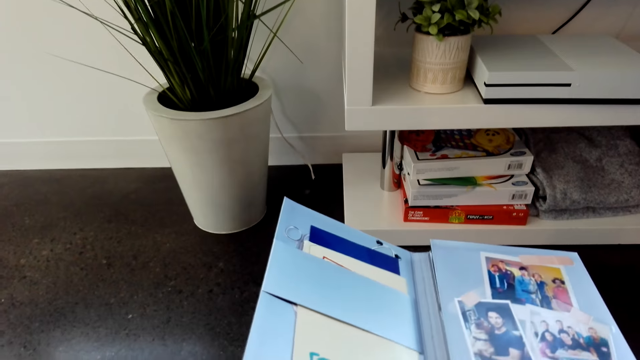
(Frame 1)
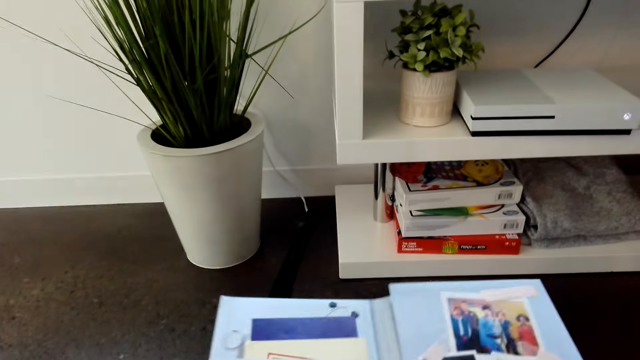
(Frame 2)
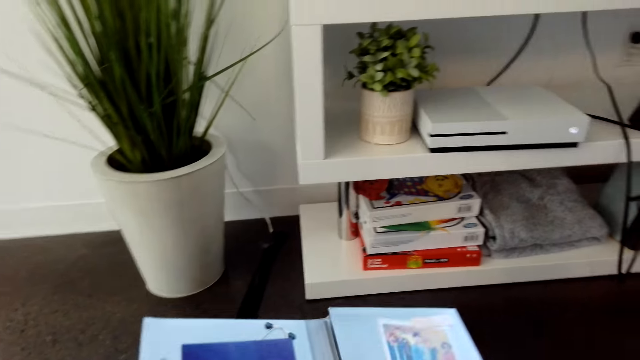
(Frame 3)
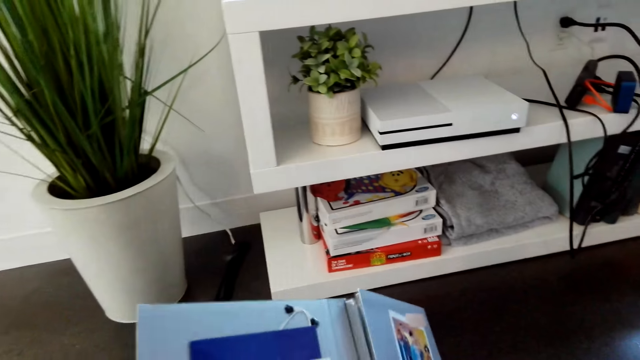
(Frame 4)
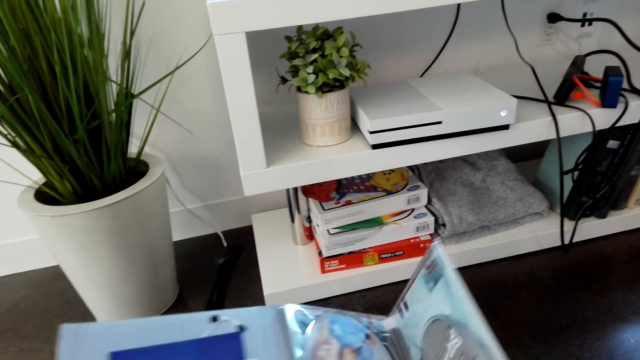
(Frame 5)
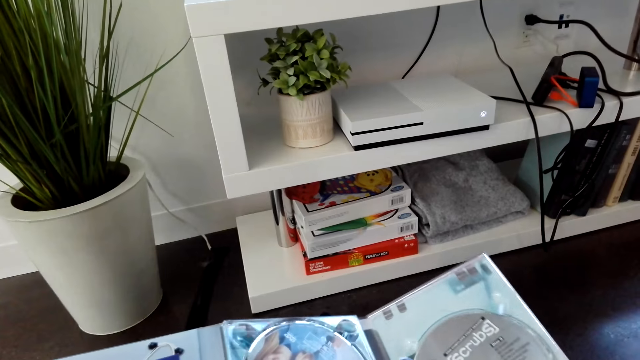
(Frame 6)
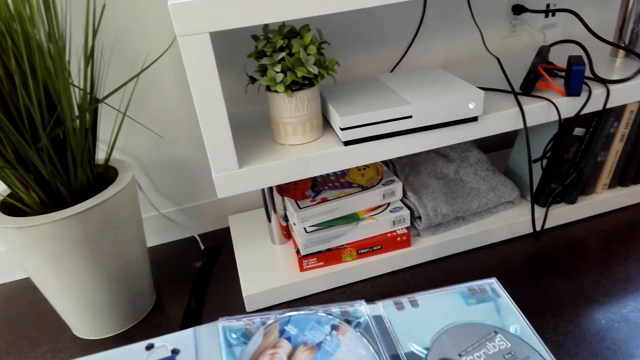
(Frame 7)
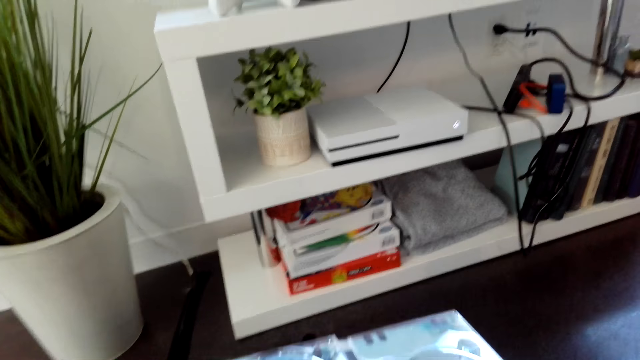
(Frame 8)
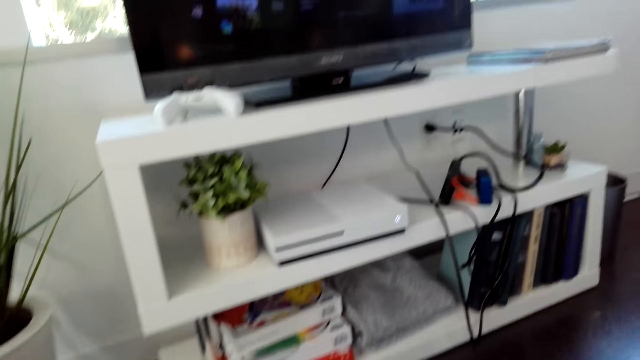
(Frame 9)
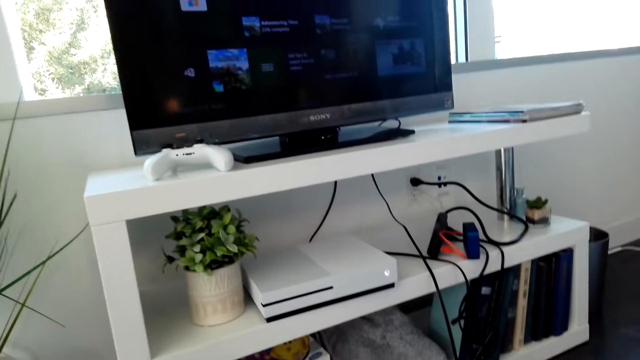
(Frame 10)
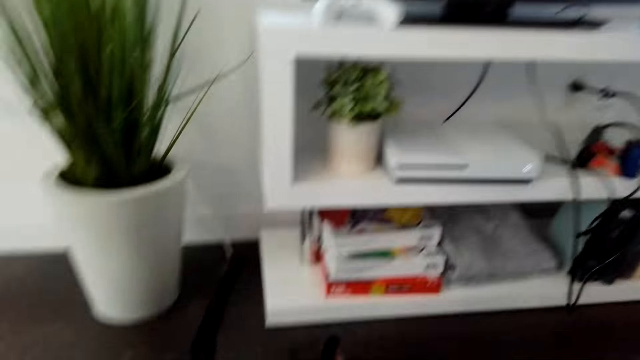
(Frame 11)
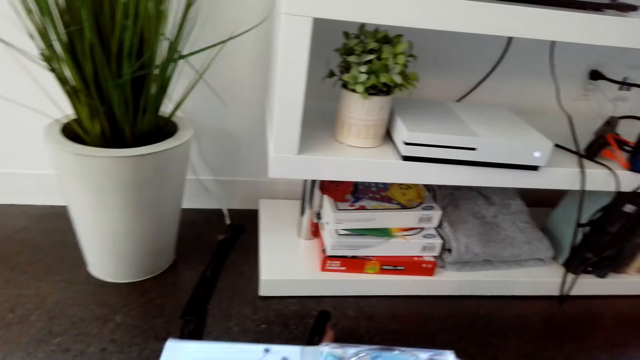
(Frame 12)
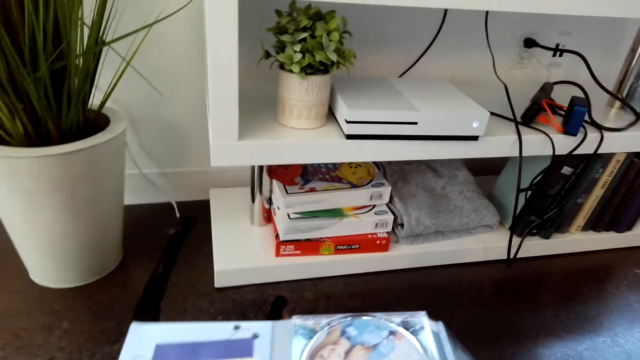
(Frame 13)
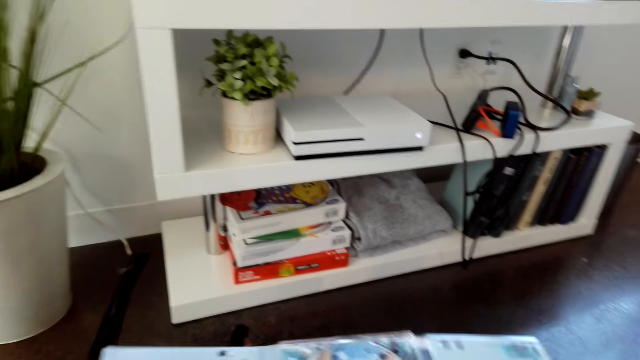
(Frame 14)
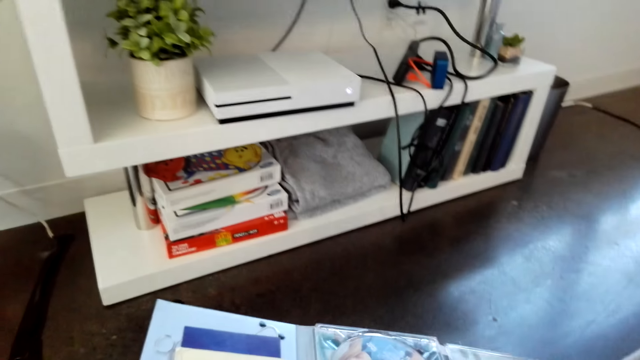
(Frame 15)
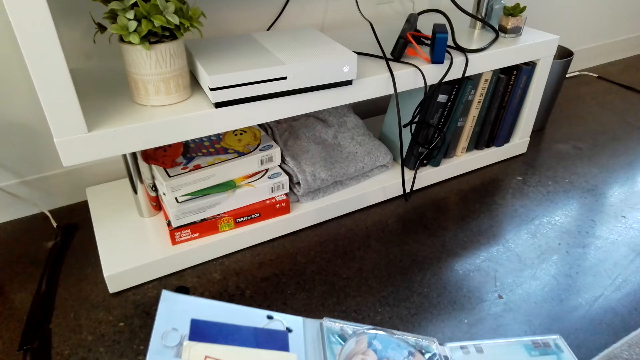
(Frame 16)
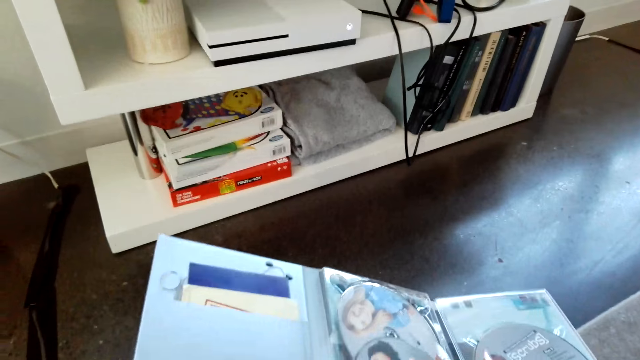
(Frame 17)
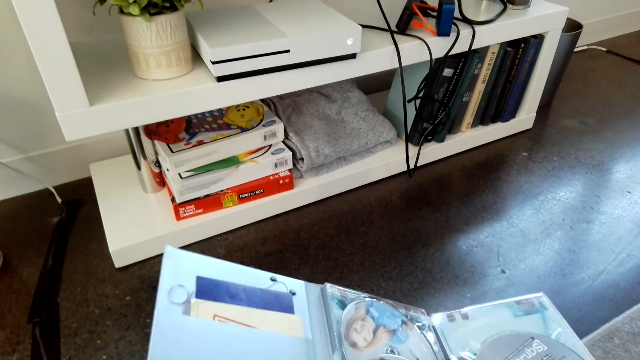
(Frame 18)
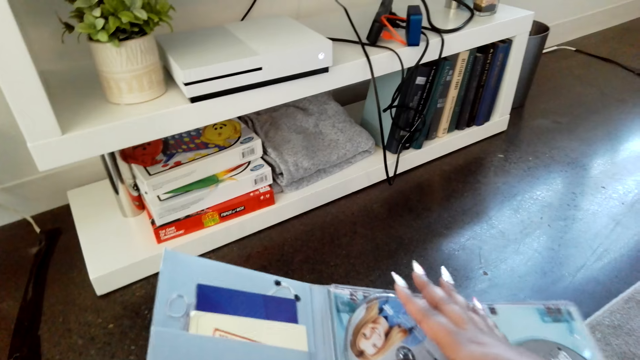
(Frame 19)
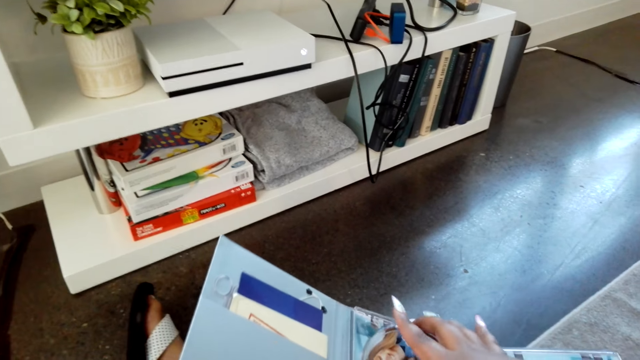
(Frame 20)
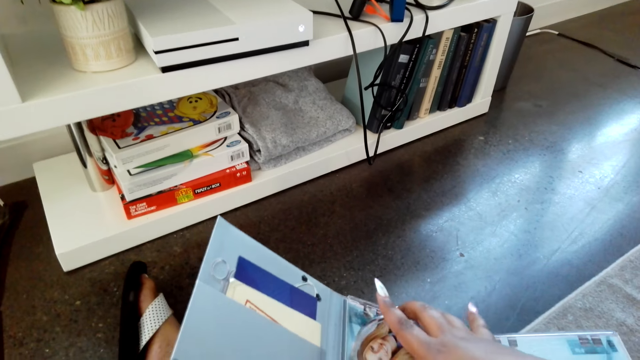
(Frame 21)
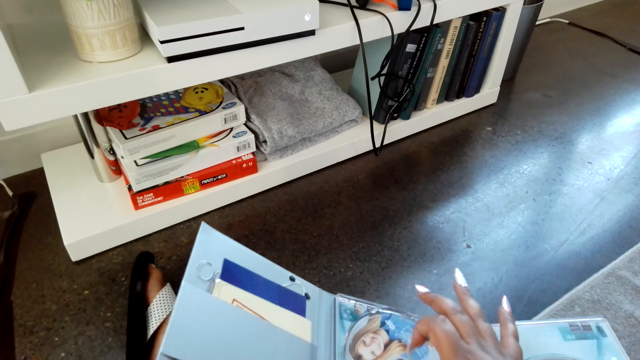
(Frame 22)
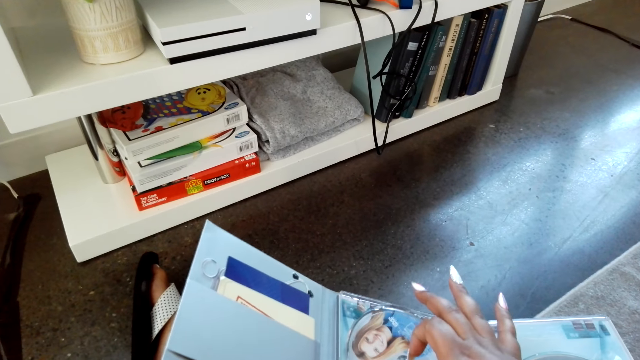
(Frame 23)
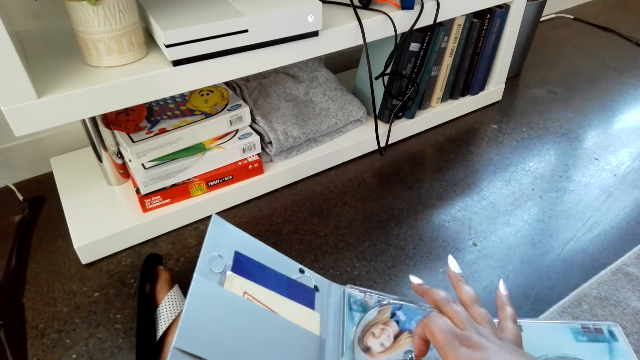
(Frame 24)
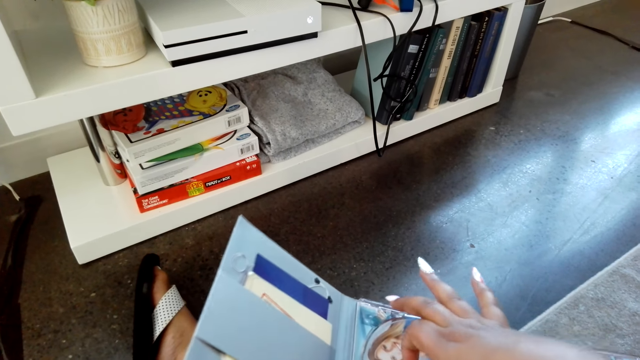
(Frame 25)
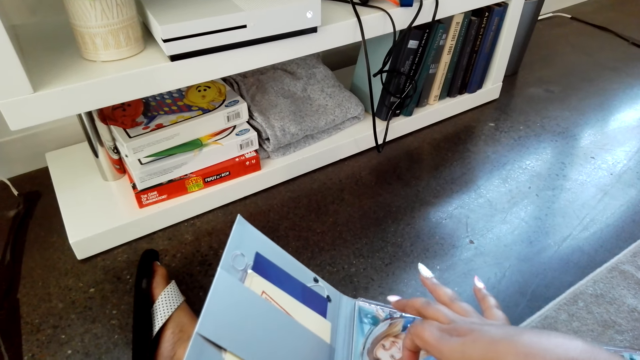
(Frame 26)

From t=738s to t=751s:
The camera wearer opens a VCD cover. They look around. They pick up the VCD cover.

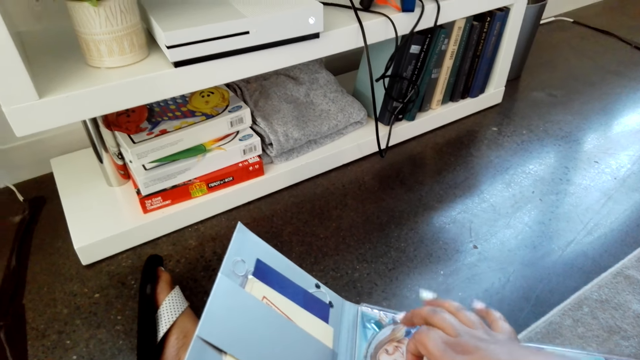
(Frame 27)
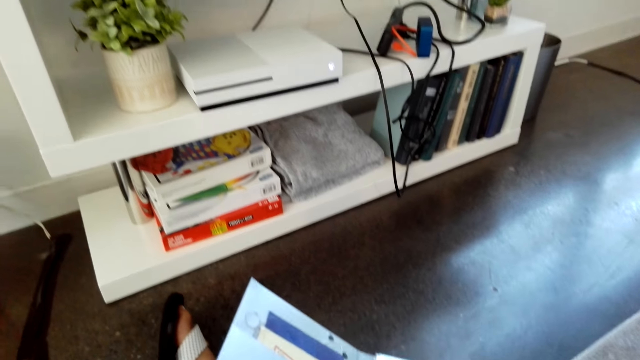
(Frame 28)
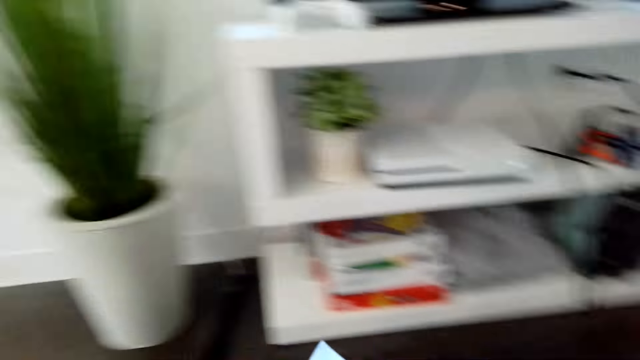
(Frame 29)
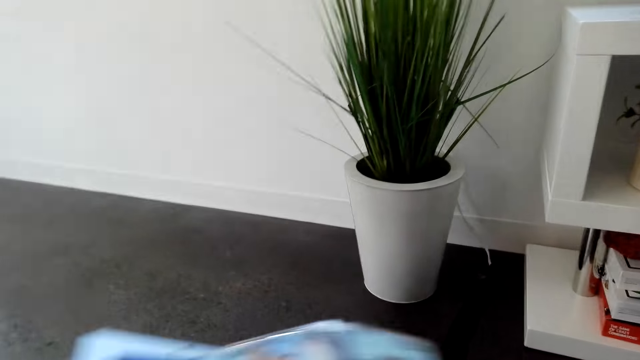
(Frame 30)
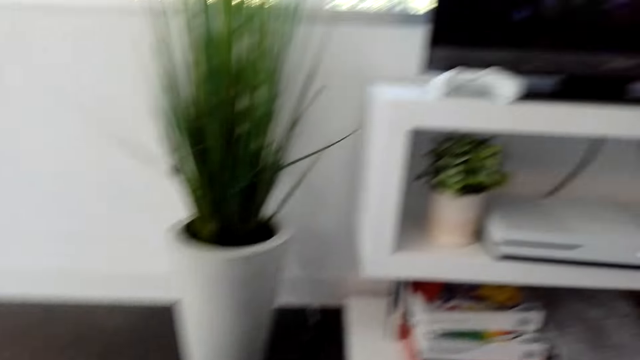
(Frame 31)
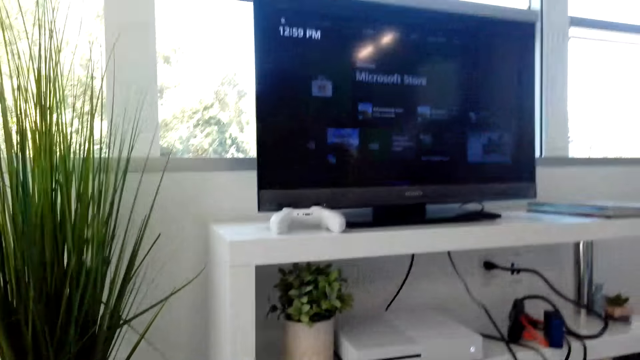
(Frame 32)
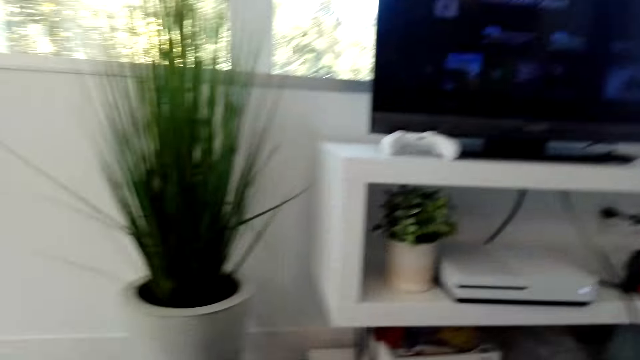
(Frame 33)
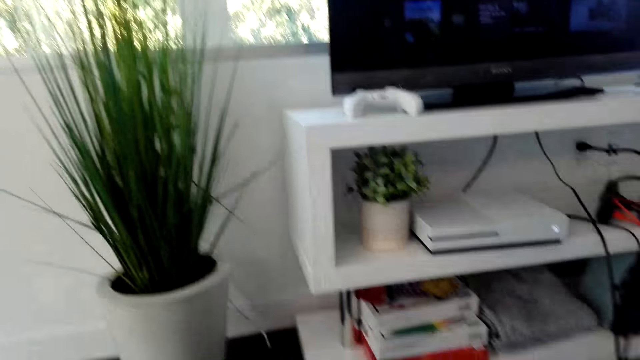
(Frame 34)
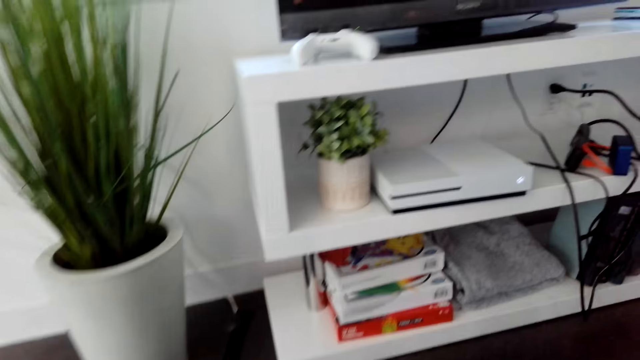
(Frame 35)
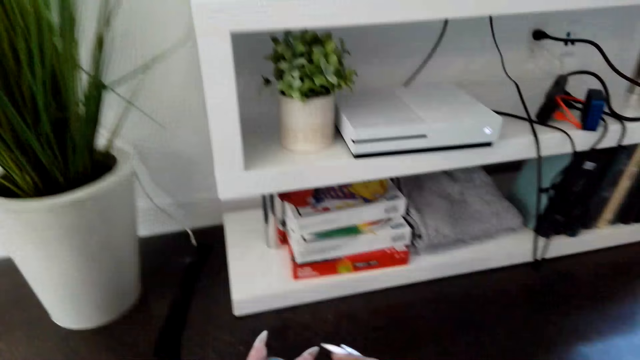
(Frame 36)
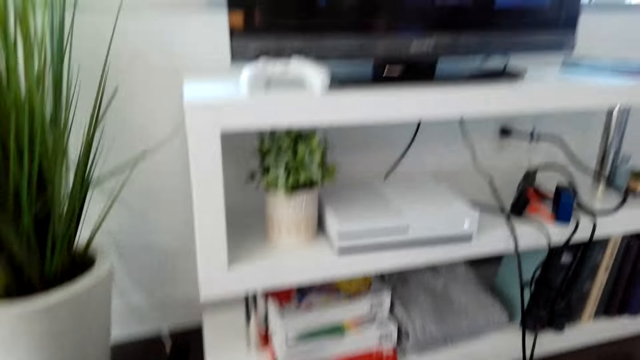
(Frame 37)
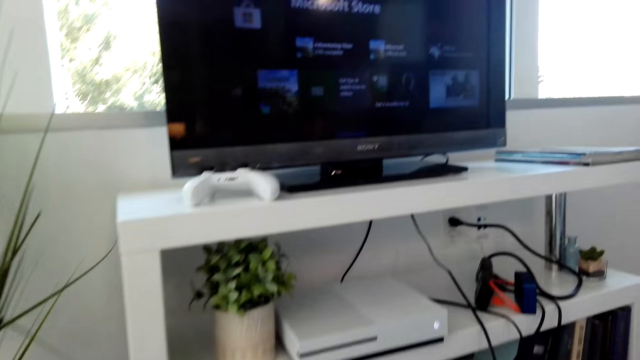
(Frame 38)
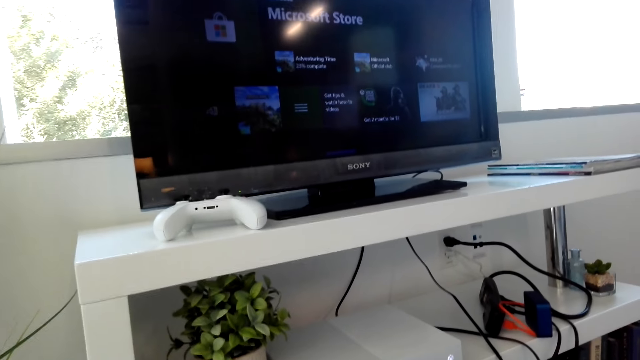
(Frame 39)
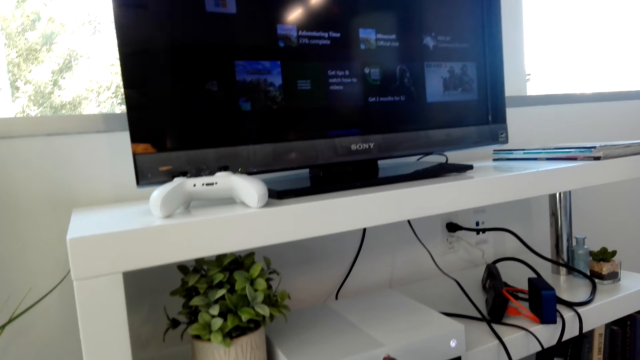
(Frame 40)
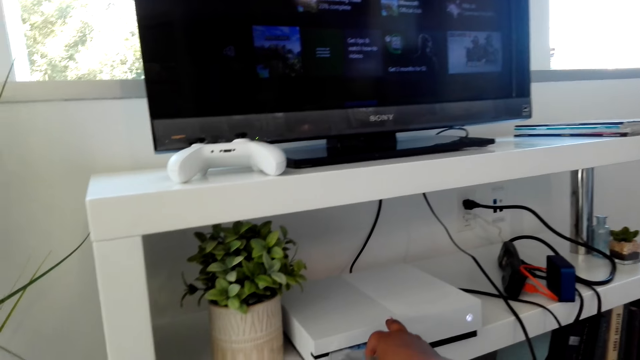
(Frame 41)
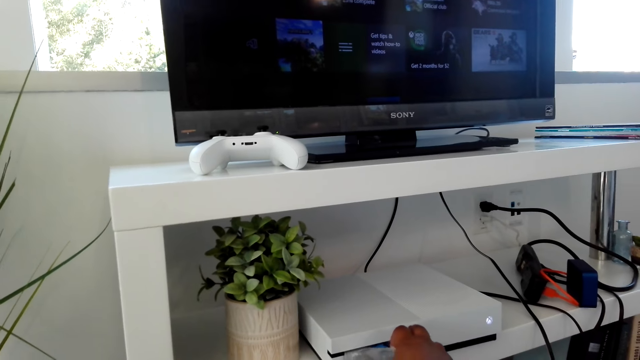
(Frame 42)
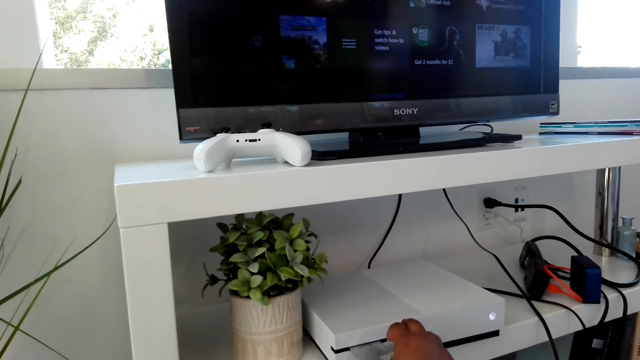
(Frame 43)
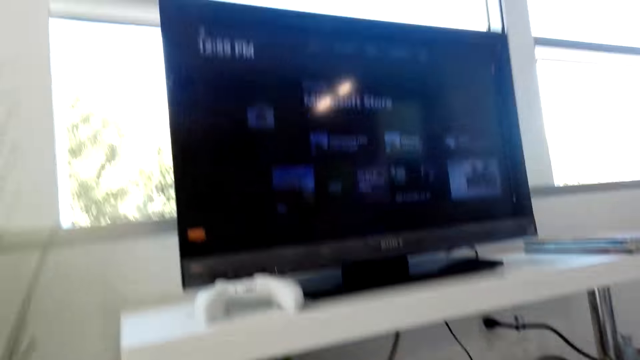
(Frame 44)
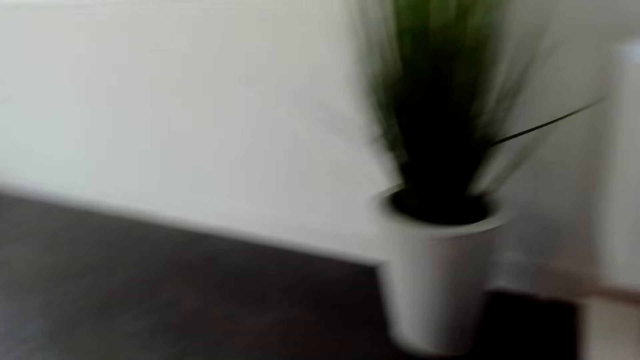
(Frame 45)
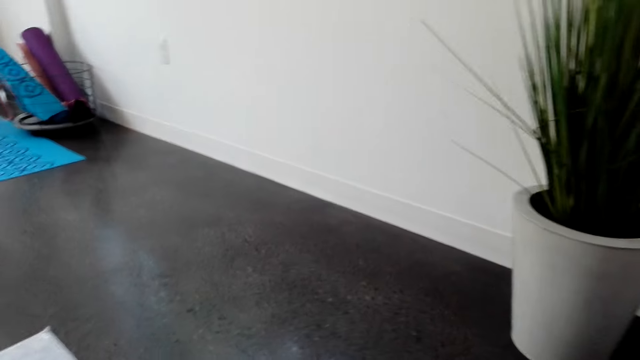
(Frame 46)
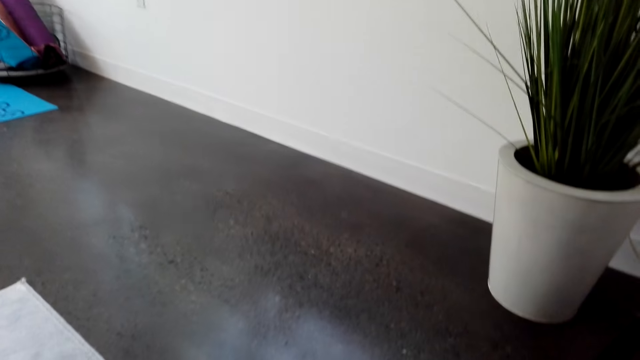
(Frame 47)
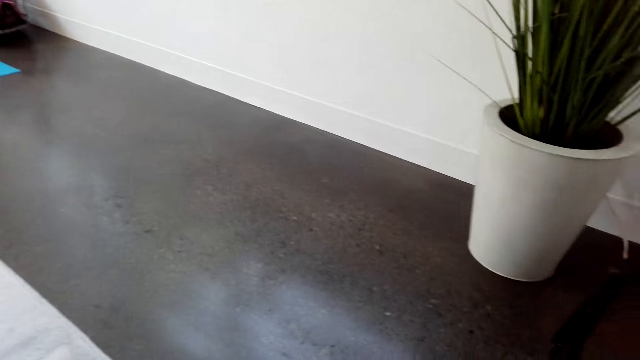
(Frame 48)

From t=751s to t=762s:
The camera wearer looks around. They pick up a CD cover. They open a VCD player. They look around.
